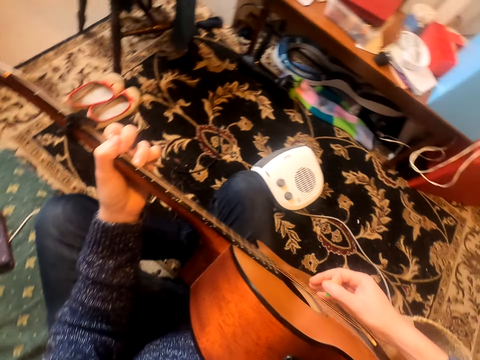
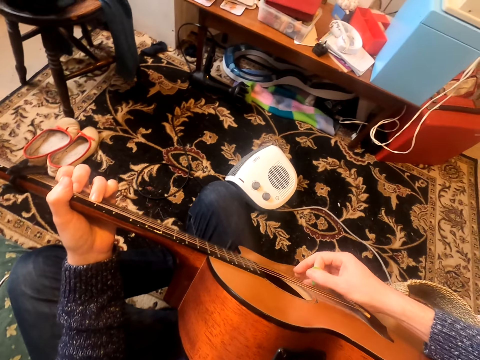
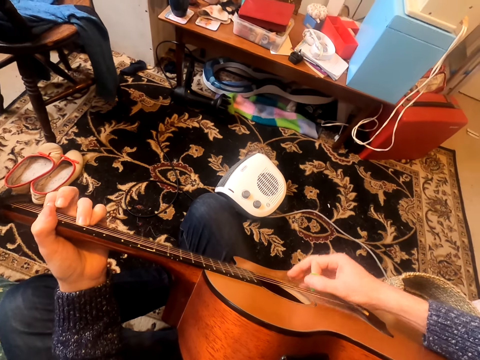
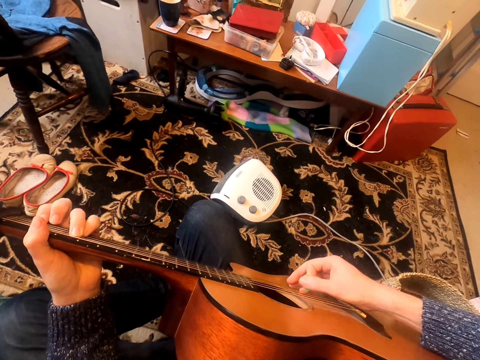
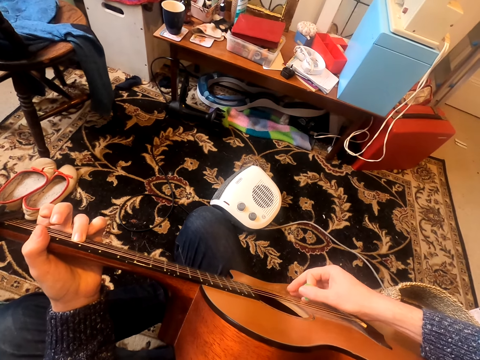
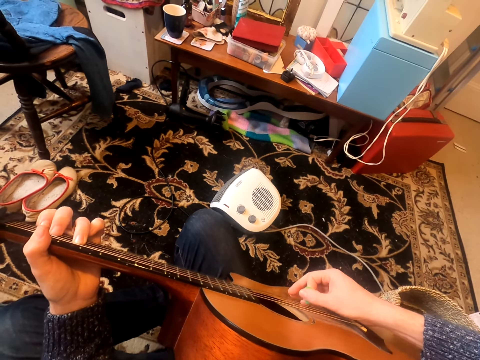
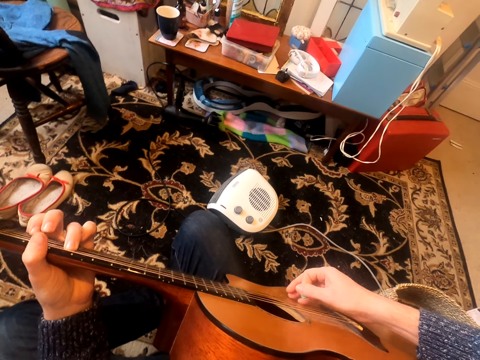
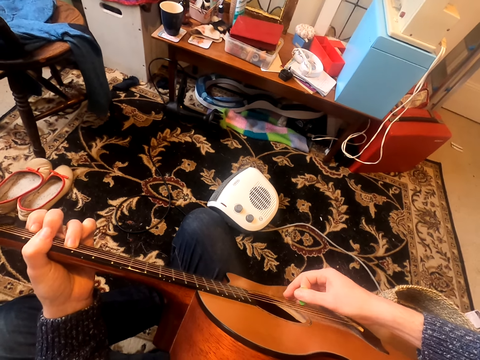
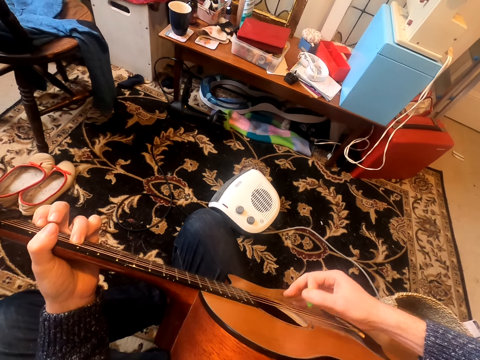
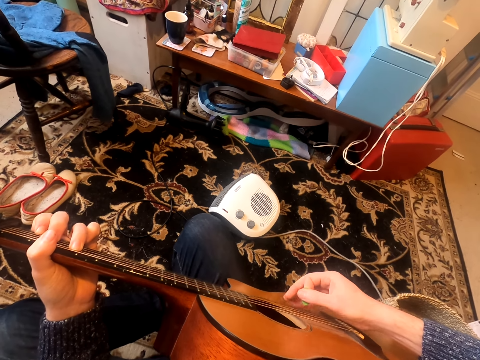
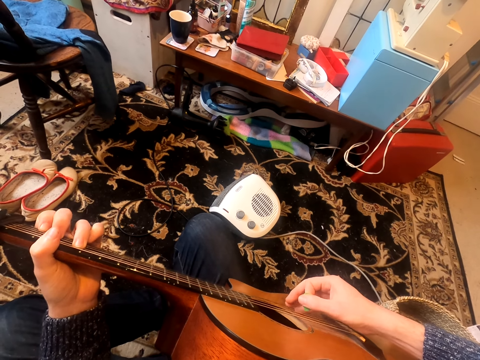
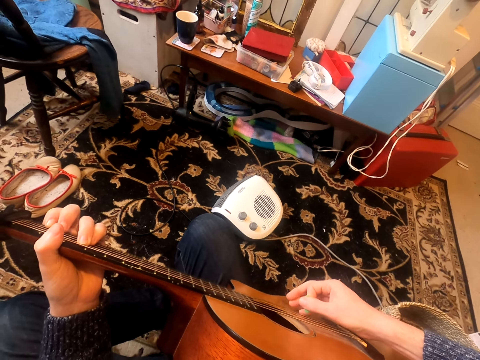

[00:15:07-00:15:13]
The camera wearer moves their head around.

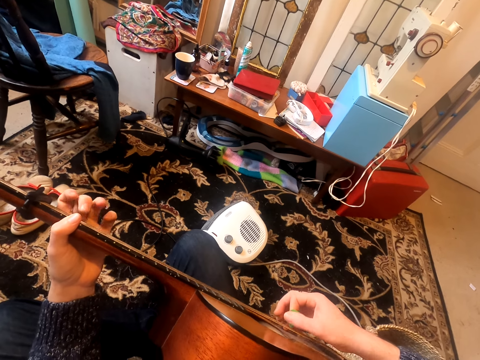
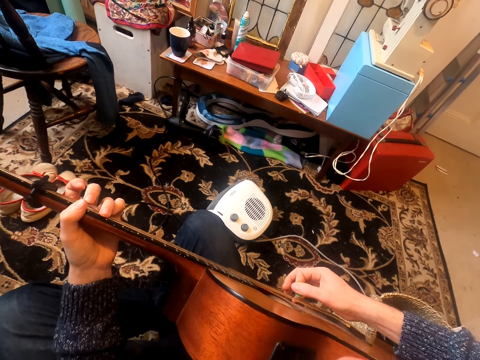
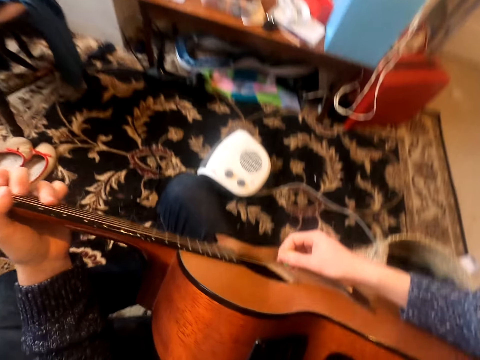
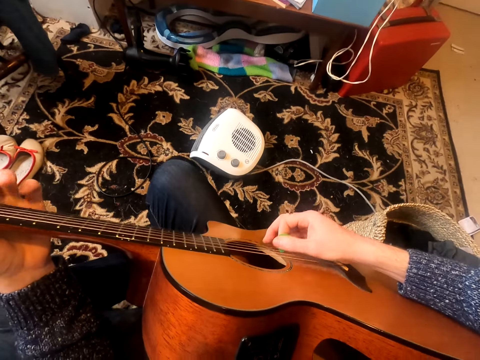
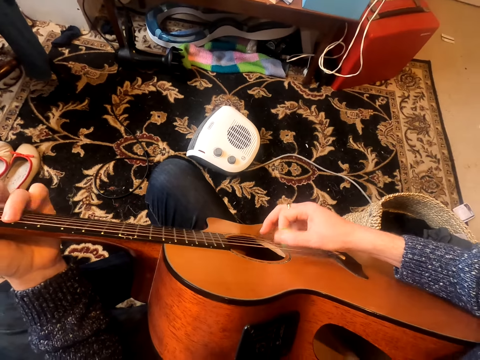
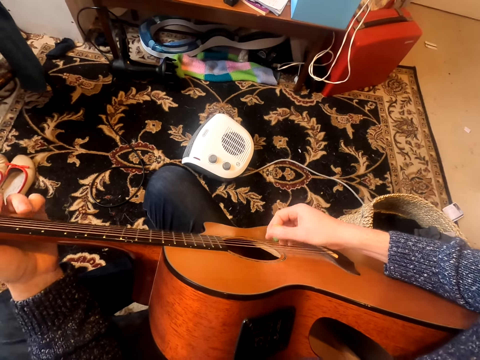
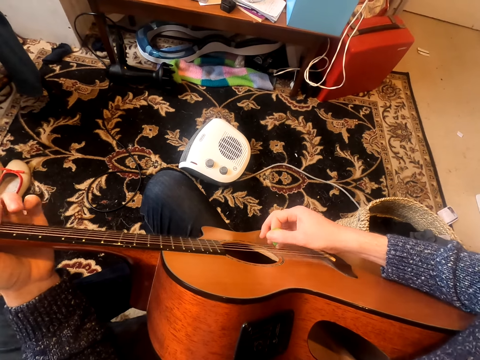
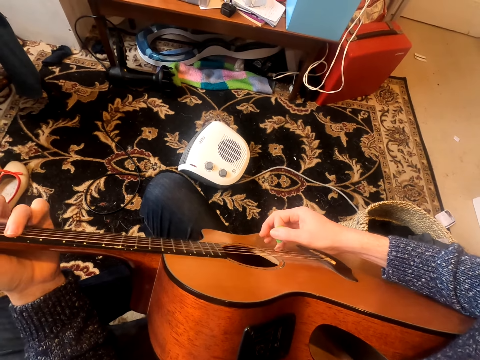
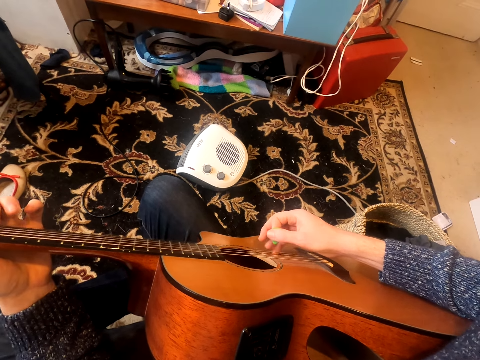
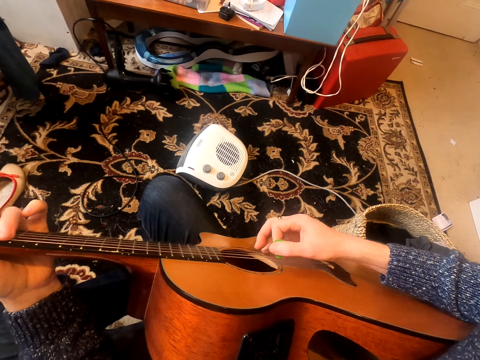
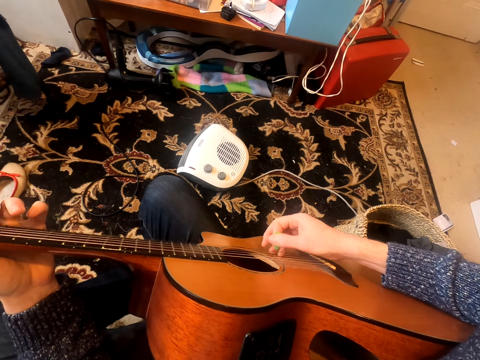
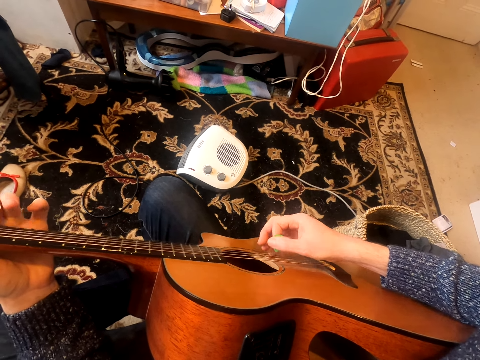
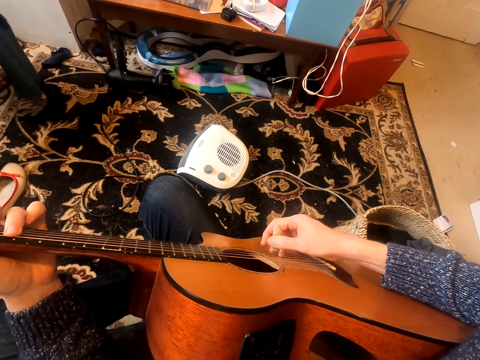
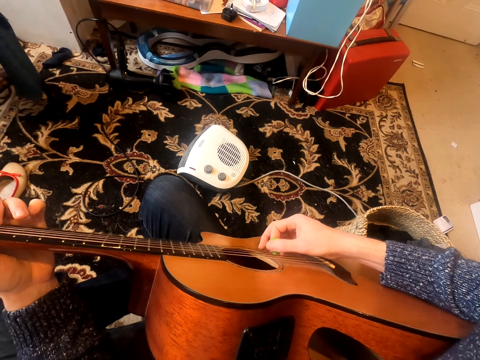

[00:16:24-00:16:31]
The camera wearer moves their head forward.

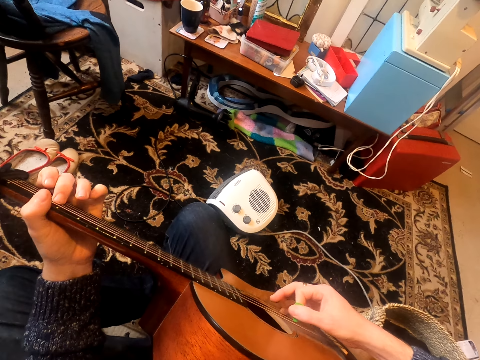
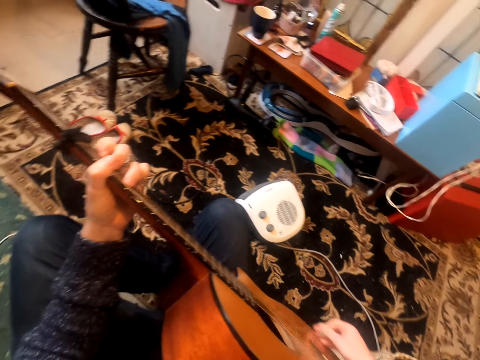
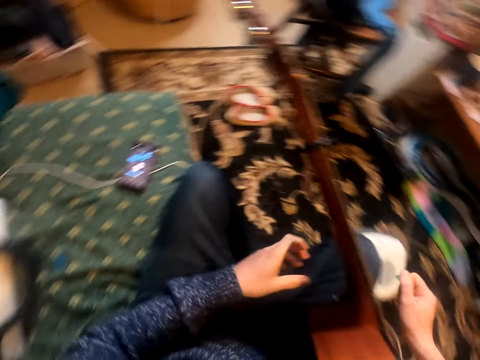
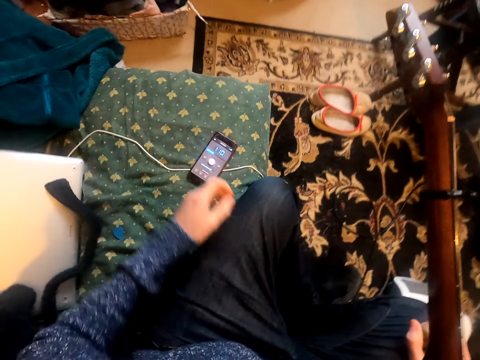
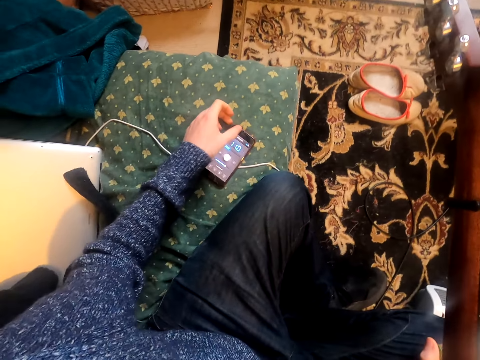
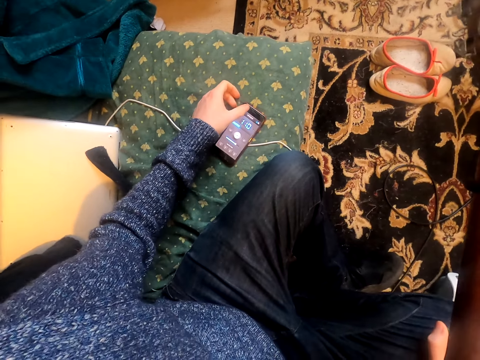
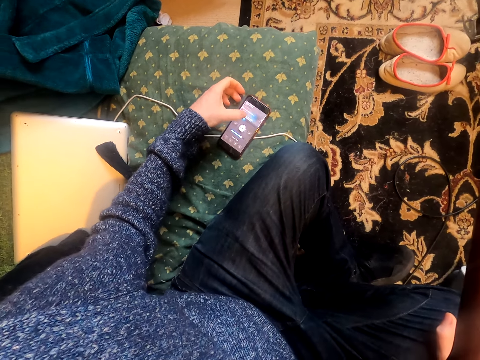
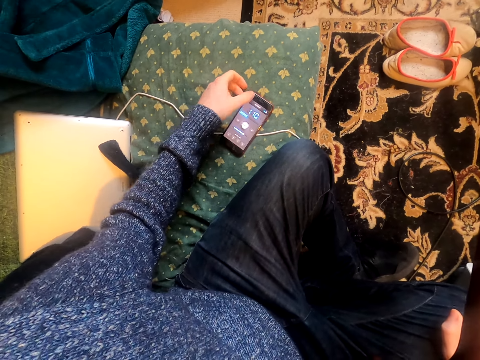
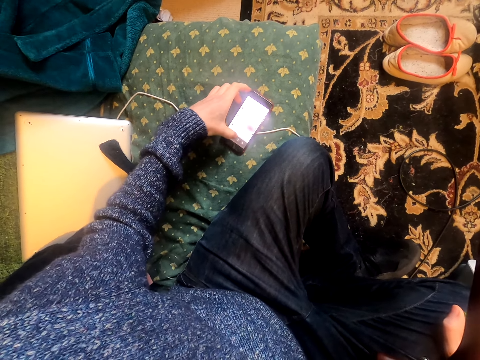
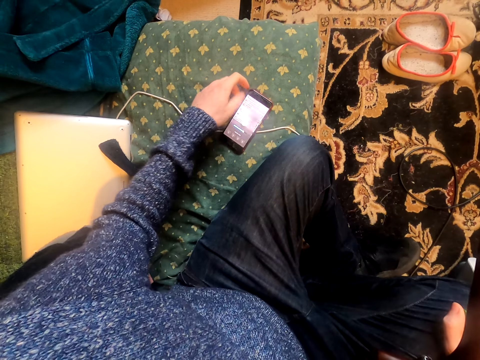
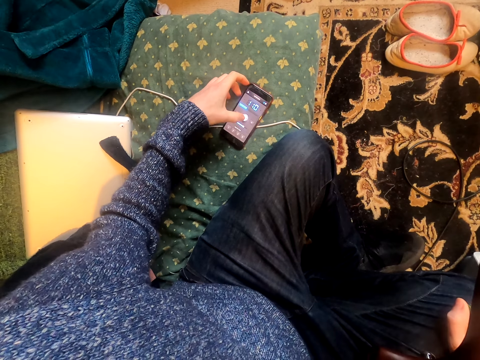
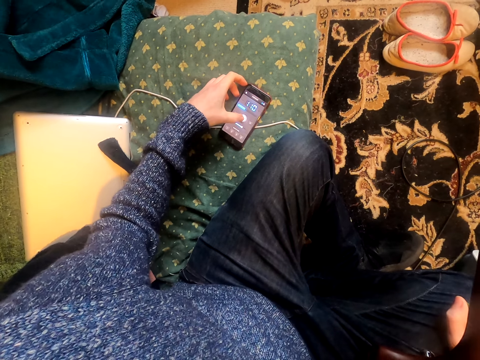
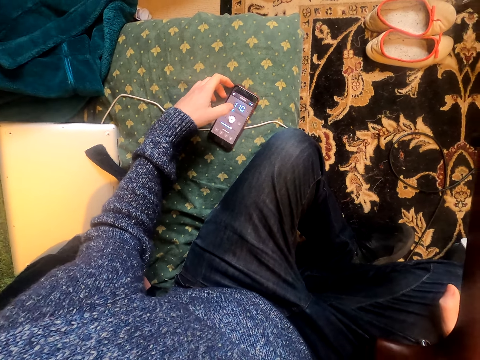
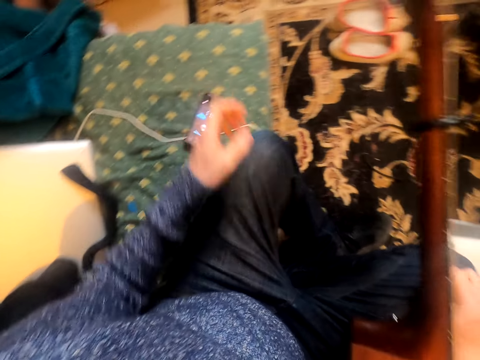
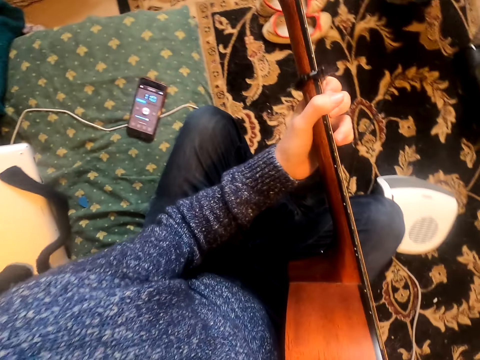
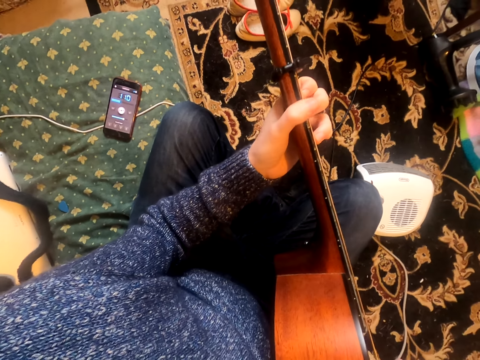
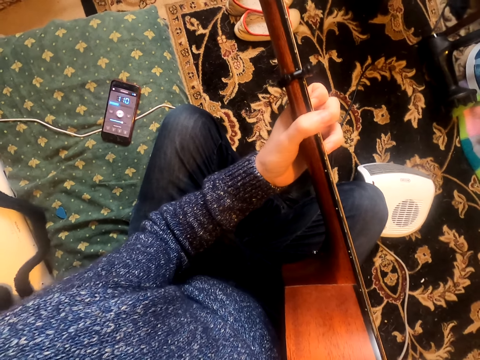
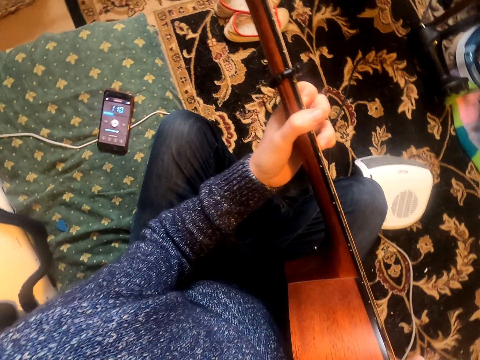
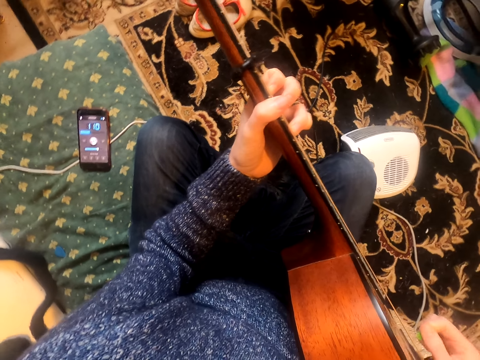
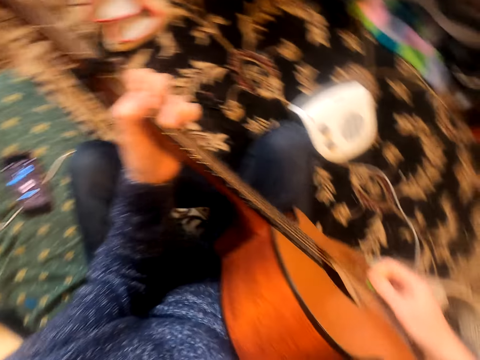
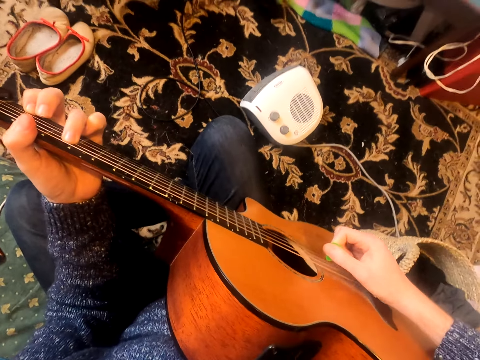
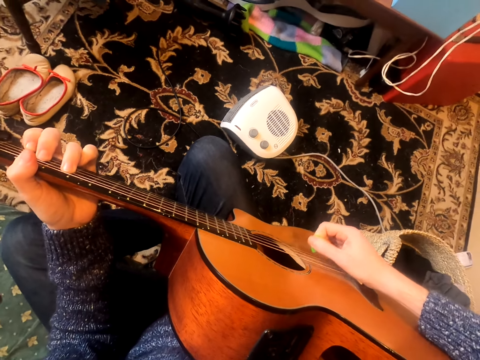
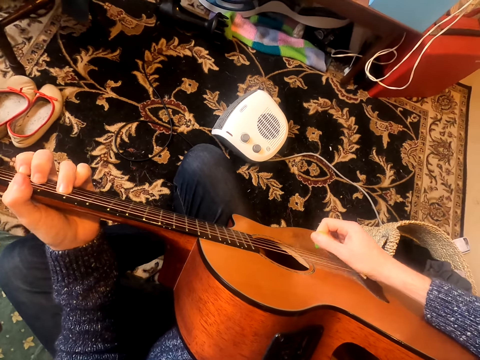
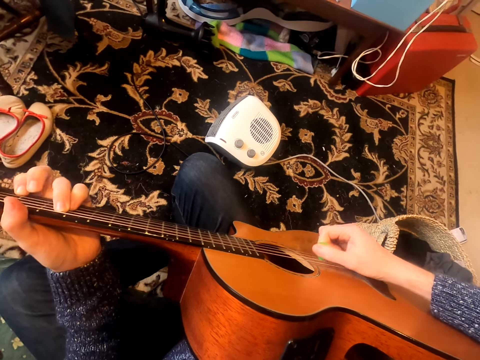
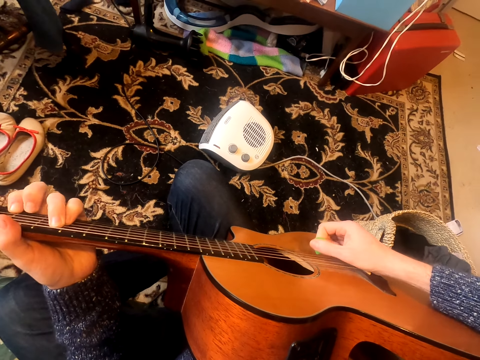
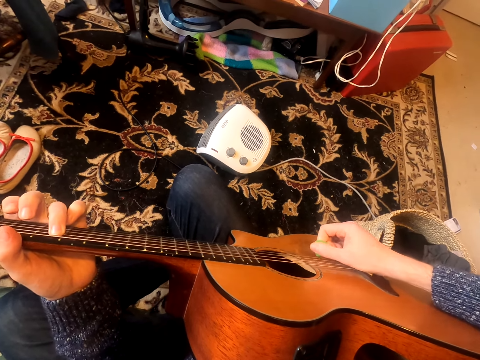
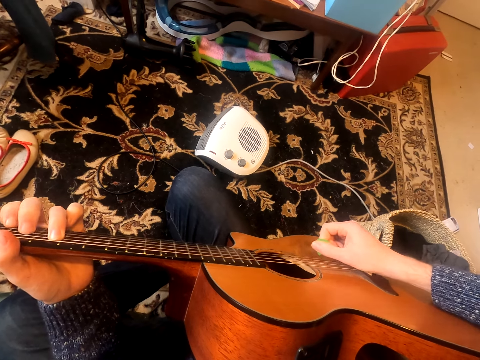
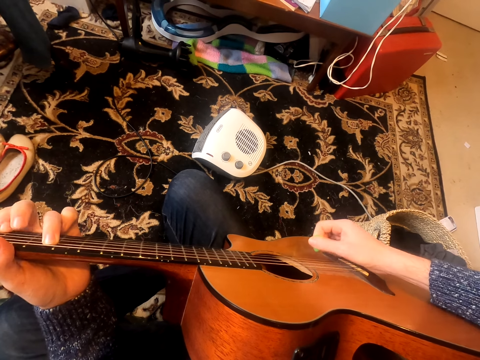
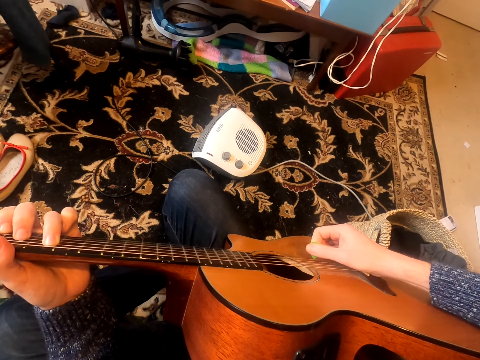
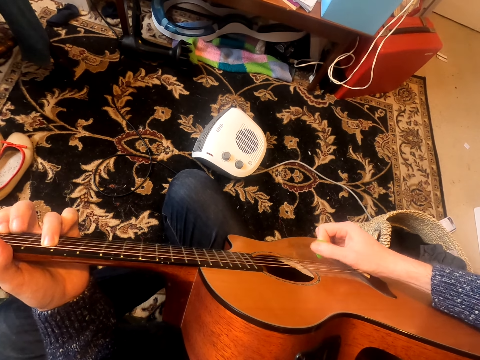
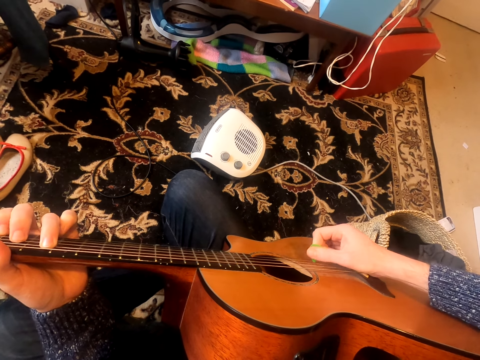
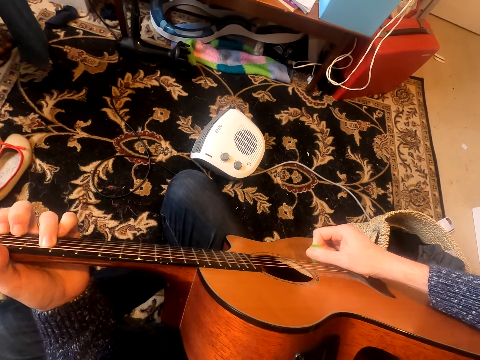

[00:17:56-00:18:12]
The camera wearer turns to the side. He uses his phone. He holds the guitar and plays the guitar. He moves his head around.
